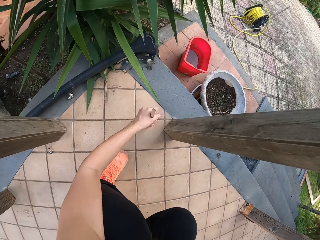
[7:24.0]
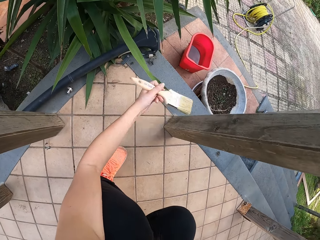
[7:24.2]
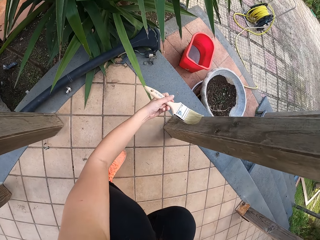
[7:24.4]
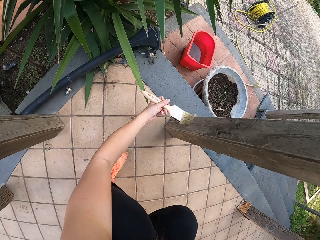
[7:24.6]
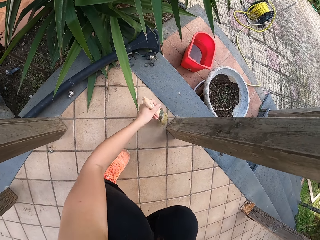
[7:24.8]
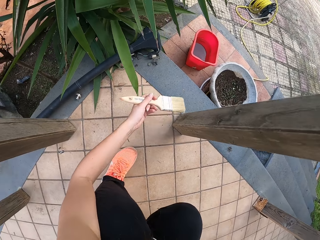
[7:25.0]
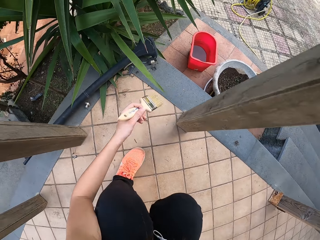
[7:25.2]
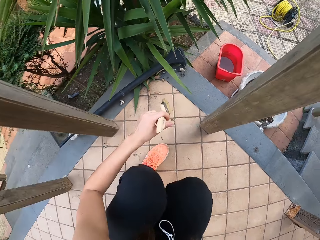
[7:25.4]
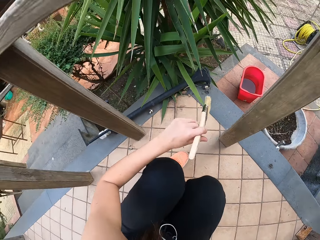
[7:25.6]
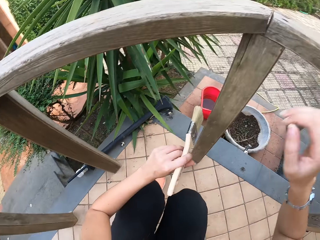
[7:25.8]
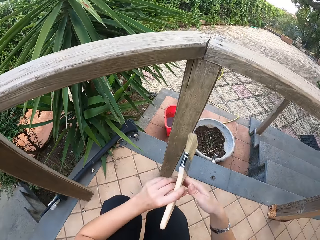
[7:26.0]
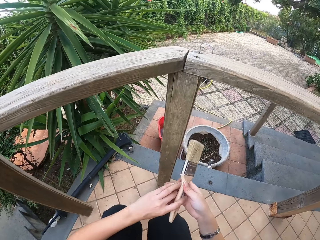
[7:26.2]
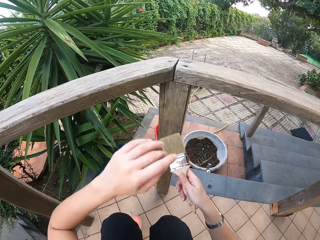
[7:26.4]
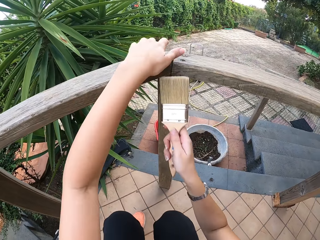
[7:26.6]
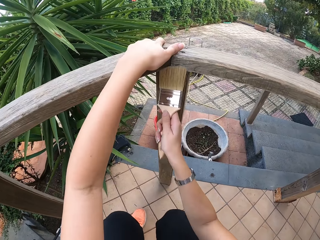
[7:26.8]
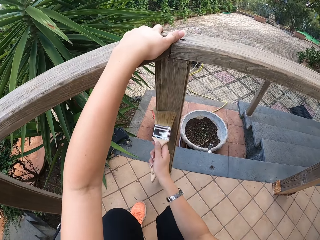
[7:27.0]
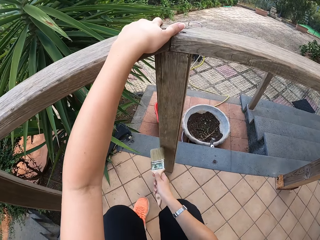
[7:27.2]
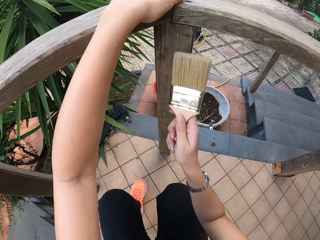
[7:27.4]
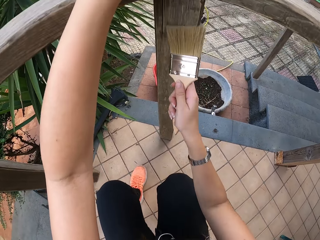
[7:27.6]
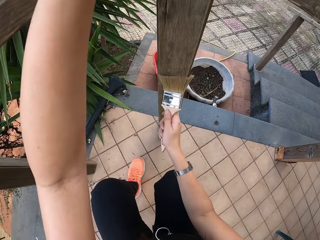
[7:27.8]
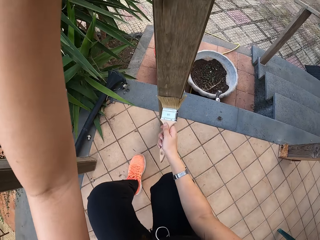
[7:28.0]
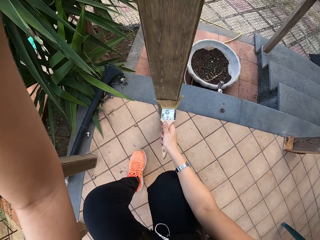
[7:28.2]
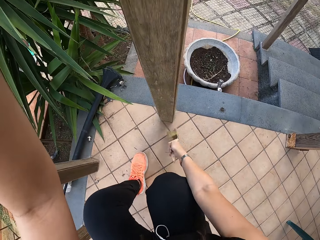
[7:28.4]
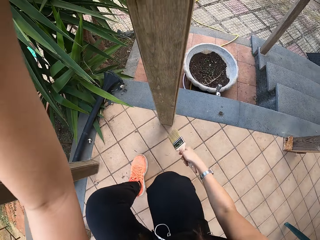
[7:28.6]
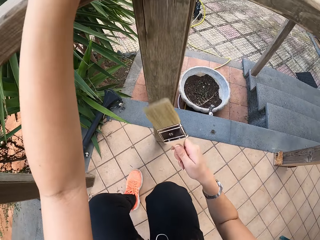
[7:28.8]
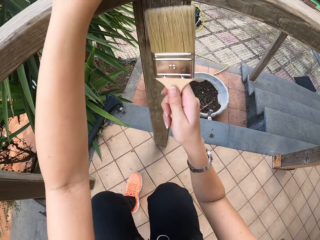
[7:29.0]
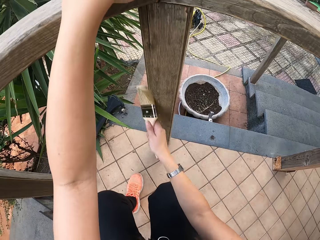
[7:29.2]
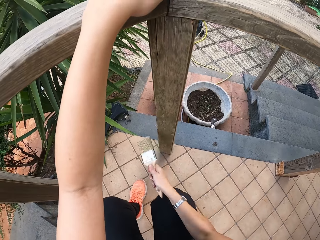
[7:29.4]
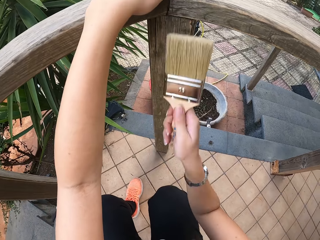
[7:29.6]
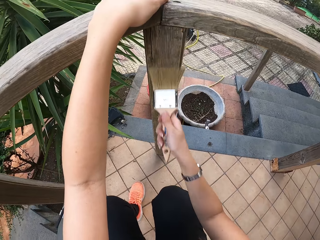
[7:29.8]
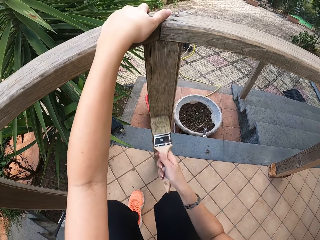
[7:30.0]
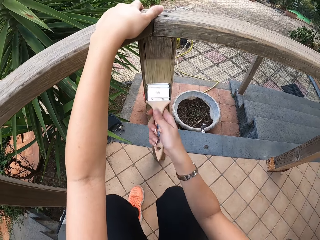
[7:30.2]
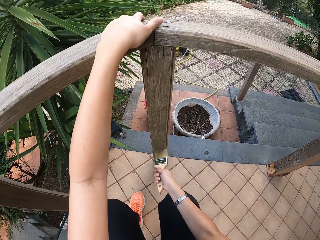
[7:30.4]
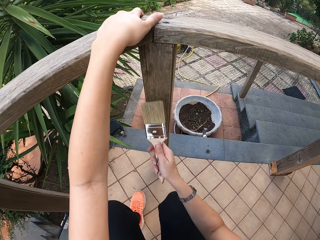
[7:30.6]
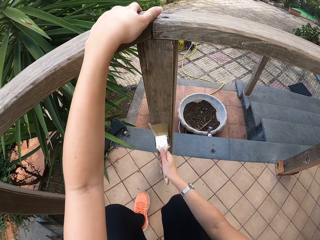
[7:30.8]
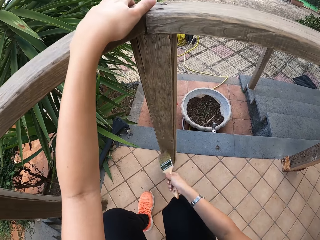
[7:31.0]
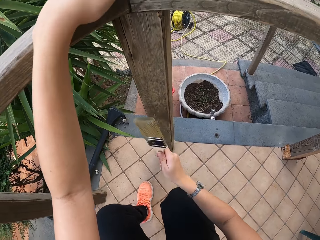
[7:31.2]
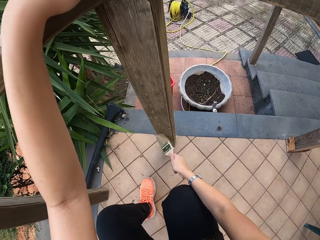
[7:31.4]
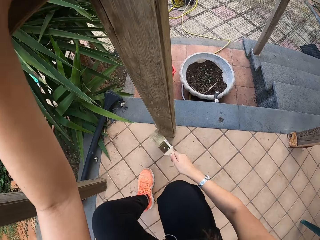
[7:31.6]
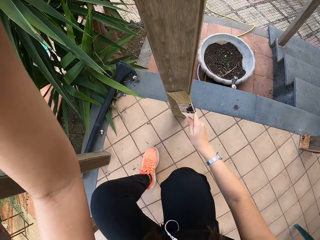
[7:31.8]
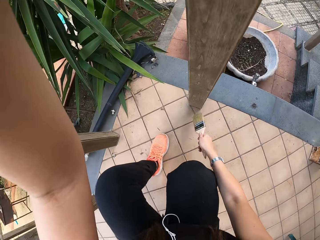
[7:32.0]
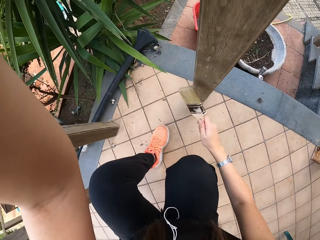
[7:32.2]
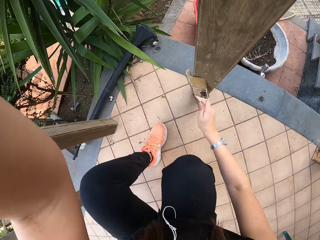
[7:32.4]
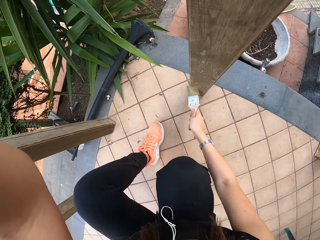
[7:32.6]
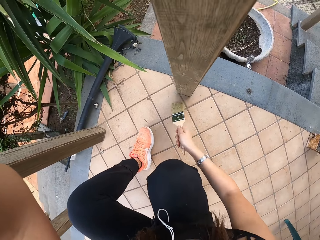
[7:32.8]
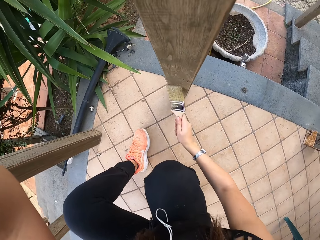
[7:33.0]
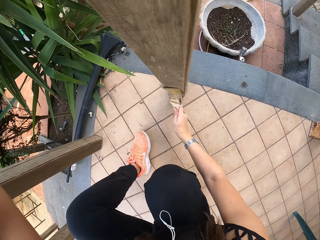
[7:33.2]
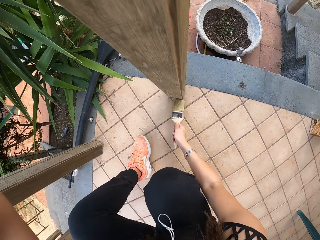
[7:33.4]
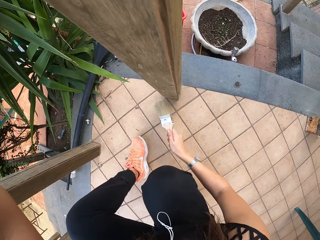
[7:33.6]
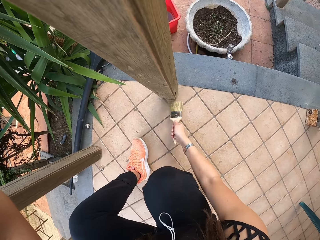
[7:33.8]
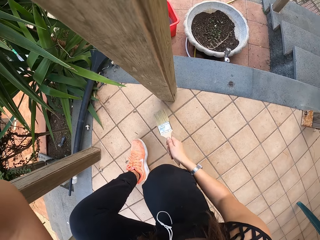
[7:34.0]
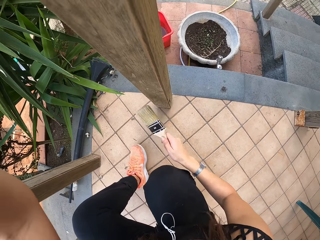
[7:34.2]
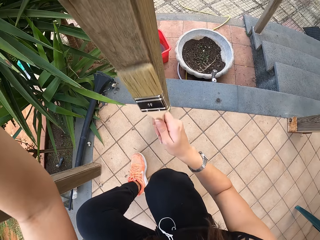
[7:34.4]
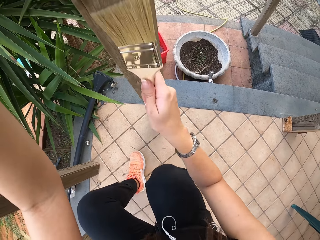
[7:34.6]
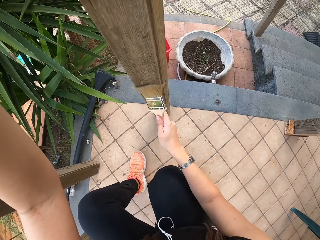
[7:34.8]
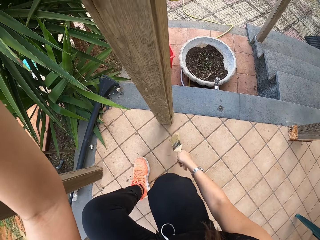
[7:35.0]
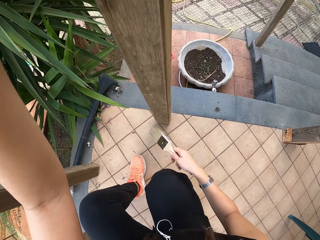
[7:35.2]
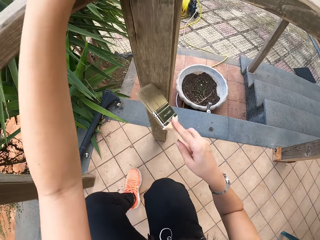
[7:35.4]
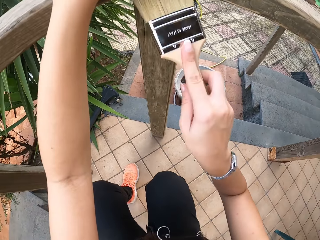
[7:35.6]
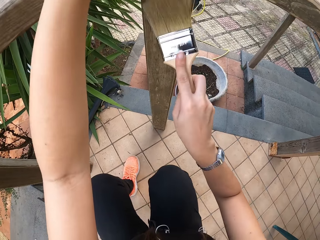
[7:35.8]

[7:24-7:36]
The camera wearer transfers the paint brush to the right hand. They brush the wood with the paint brush. They hold a post.

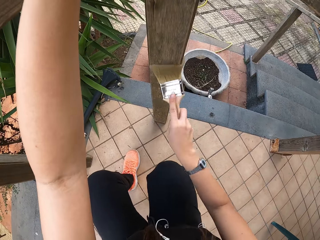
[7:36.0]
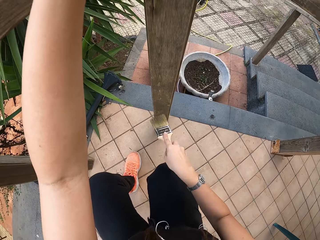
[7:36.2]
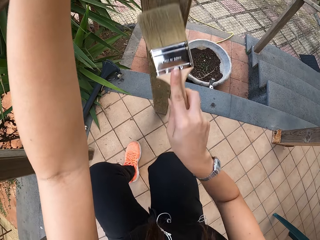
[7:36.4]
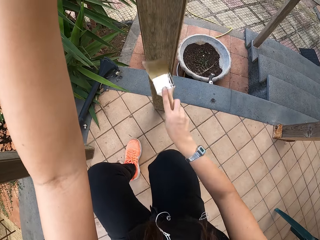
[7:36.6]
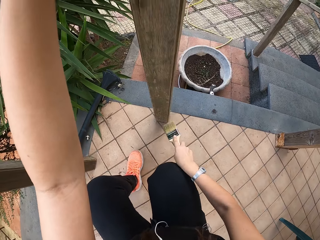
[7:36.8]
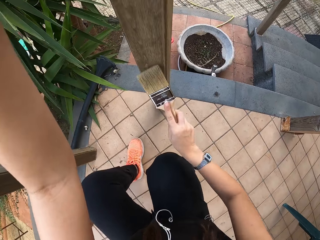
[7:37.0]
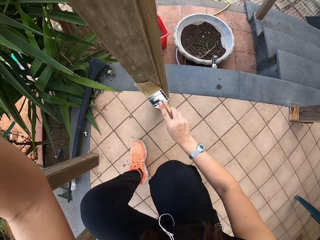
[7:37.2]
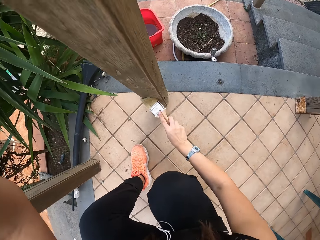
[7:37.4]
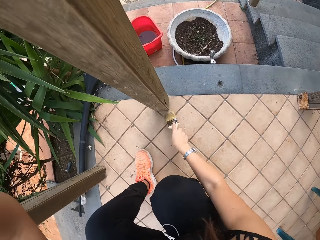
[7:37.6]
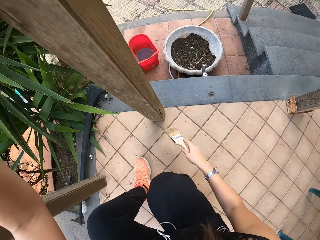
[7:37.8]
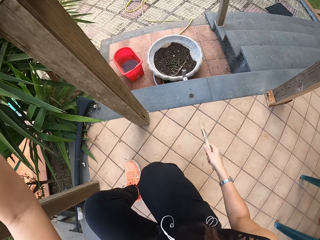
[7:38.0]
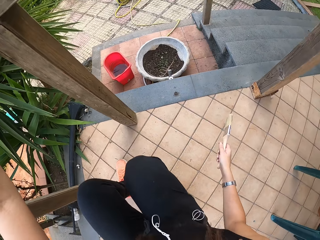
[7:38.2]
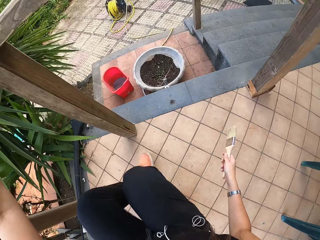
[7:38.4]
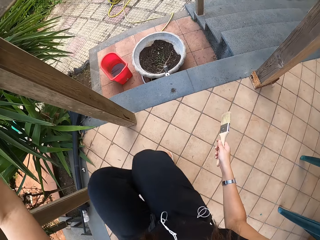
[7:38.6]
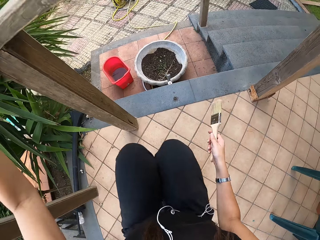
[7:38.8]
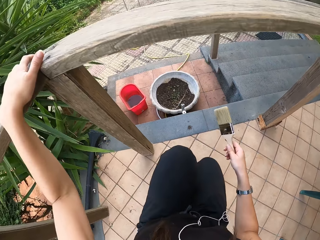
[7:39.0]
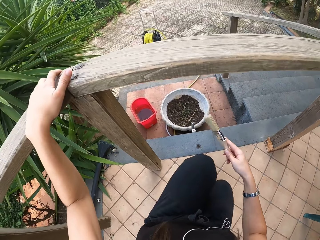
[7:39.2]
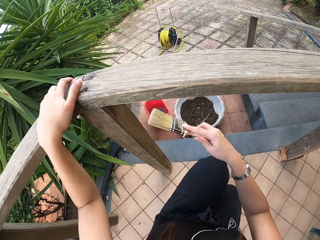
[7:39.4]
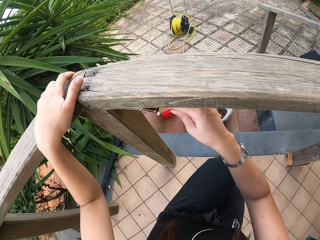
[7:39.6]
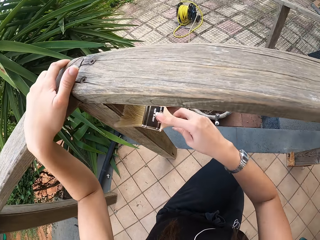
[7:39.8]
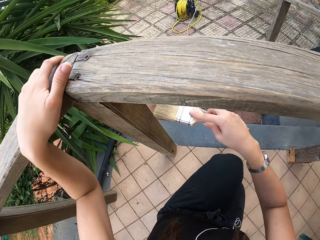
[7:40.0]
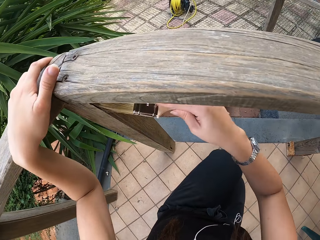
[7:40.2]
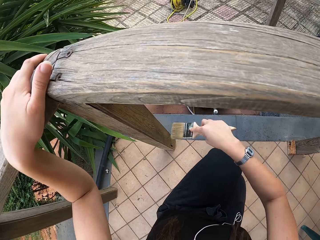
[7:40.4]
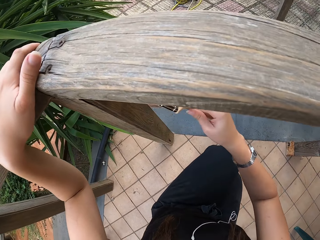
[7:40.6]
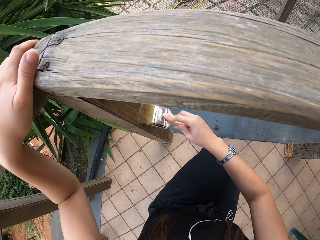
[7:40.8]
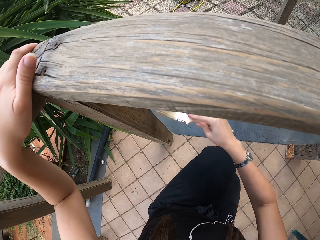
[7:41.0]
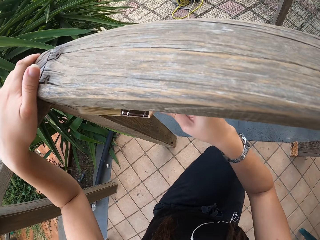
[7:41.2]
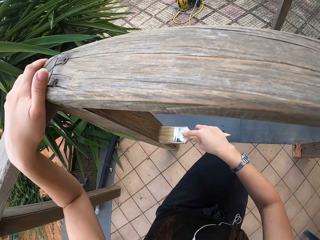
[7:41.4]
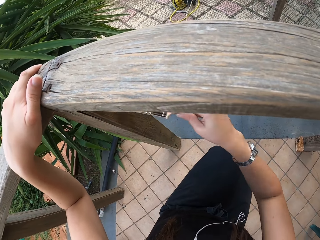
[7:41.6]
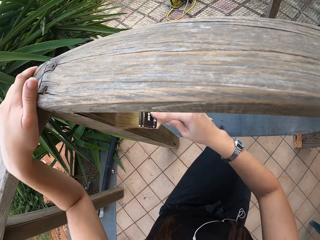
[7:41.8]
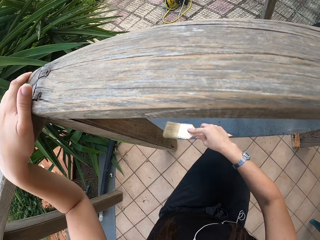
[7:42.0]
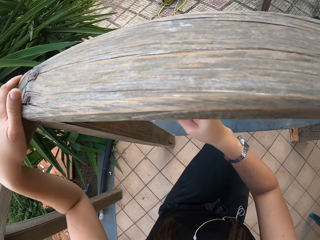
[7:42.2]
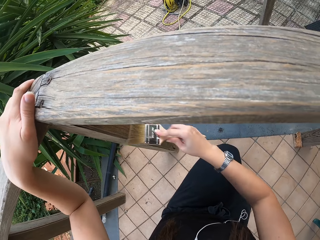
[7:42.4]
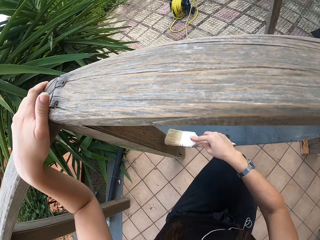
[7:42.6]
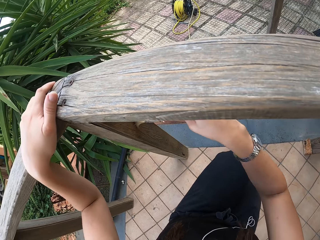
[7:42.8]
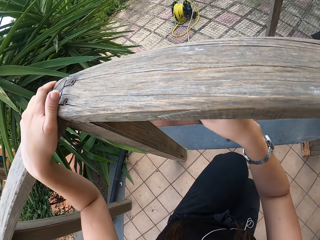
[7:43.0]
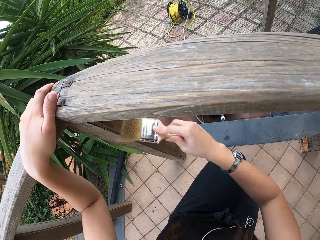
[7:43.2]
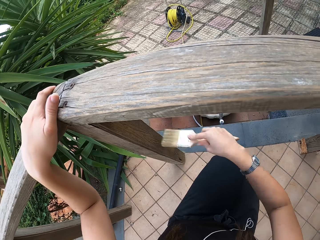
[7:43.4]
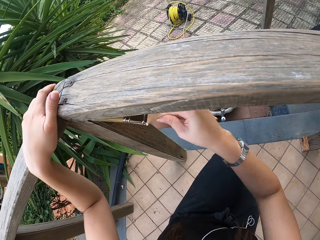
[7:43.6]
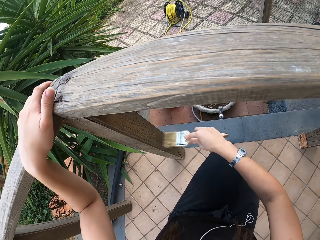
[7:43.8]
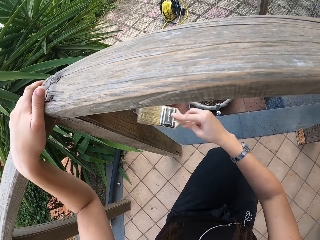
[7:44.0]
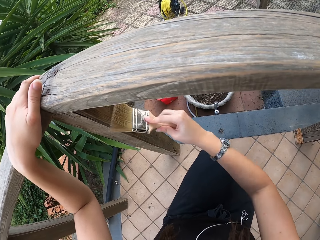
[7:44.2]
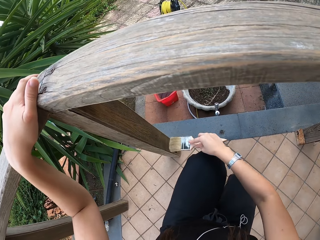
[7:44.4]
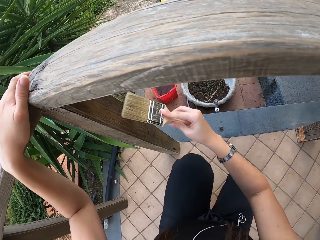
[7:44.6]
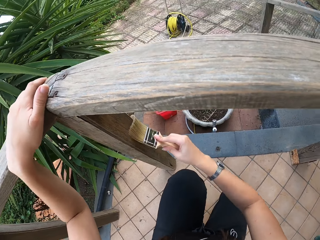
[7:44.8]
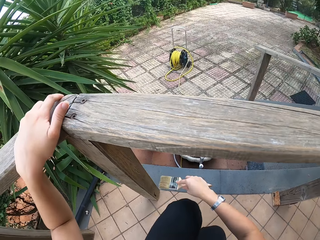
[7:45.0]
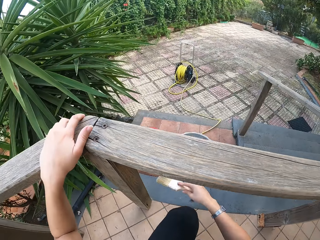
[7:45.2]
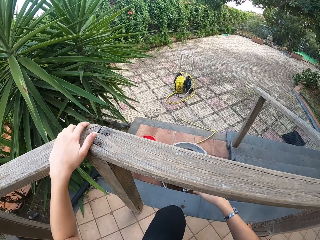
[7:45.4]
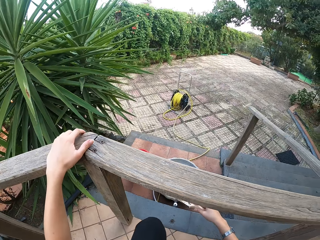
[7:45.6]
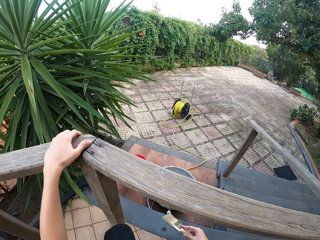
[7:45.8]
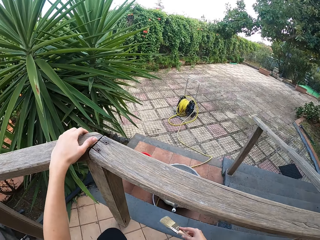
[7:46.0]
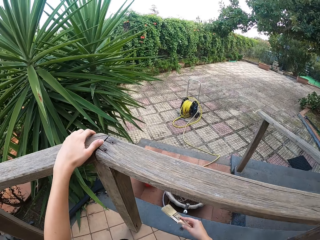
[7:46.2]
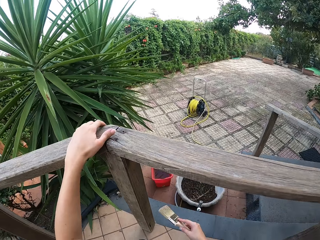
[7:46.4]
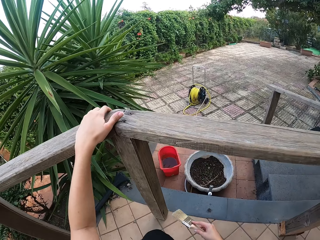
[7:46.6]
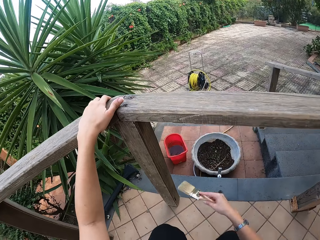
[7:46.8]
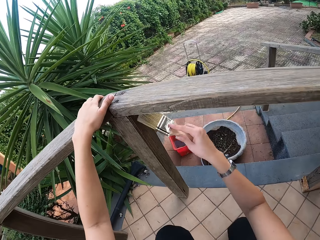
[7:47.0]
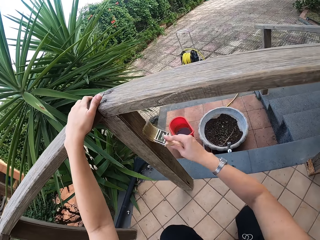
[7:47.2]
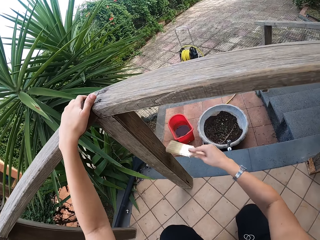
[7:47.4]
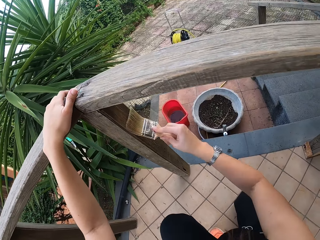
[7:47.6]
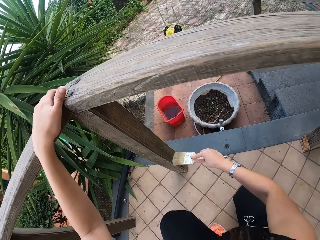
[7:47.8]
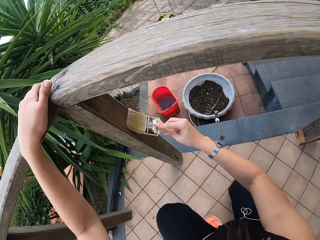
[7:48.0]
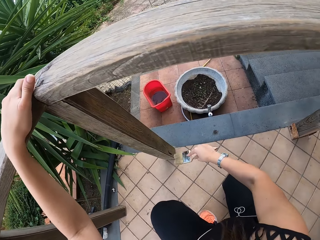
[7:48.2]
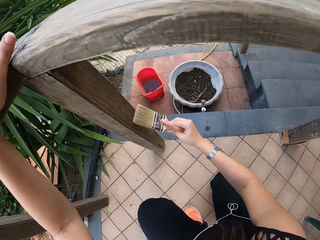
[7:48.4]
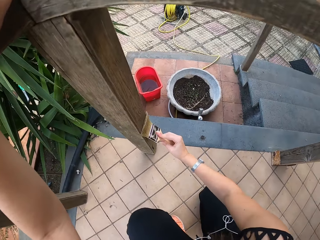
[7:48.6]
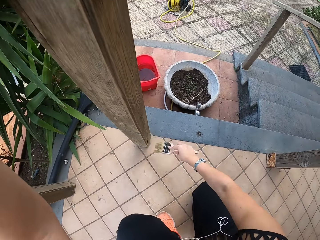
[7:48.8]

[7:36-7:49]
The camera wearer moves his leg. He brushes the wood with the paint brush. He moves his leg. He brushes the wood with the paint brush.
